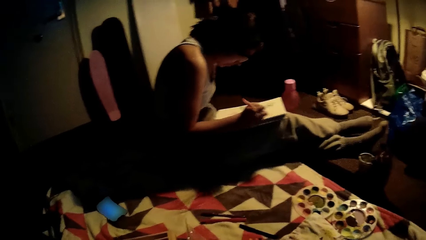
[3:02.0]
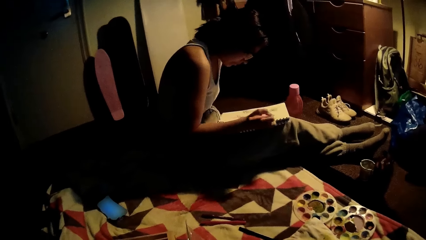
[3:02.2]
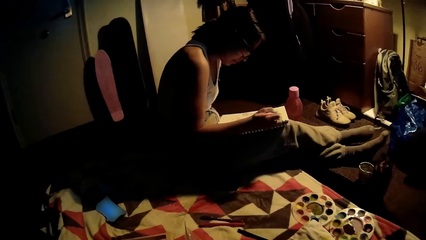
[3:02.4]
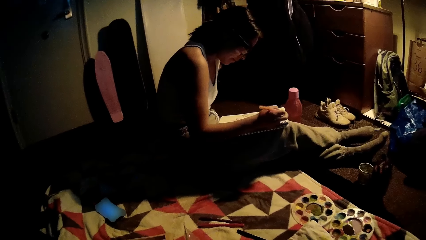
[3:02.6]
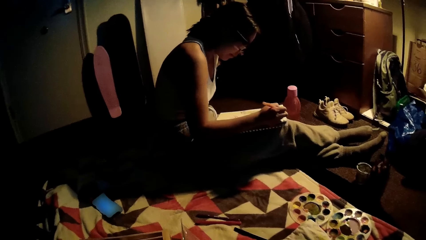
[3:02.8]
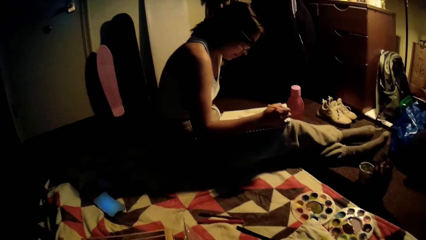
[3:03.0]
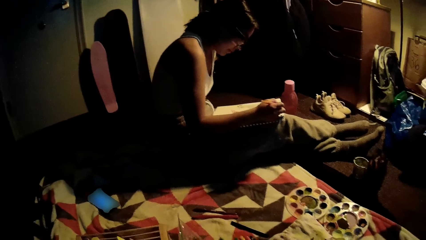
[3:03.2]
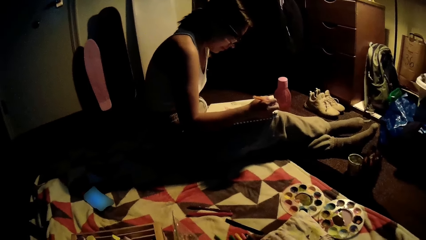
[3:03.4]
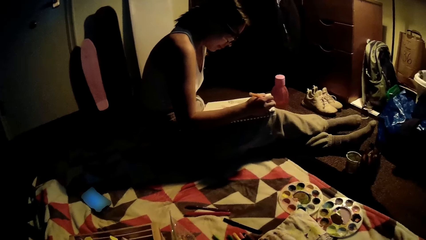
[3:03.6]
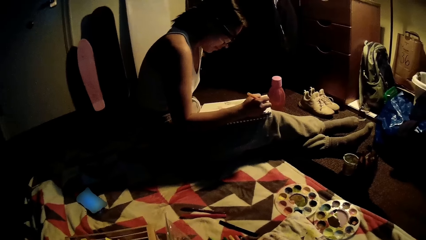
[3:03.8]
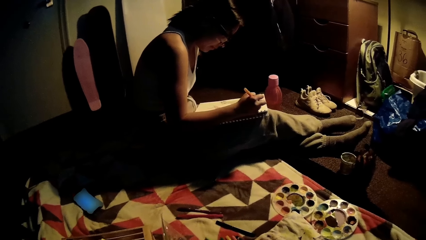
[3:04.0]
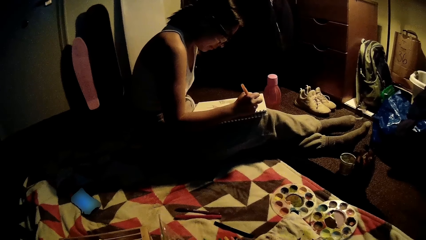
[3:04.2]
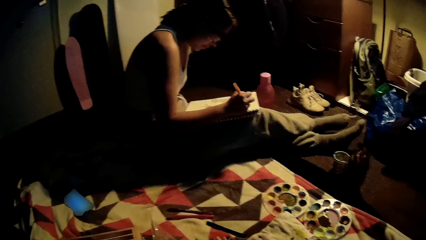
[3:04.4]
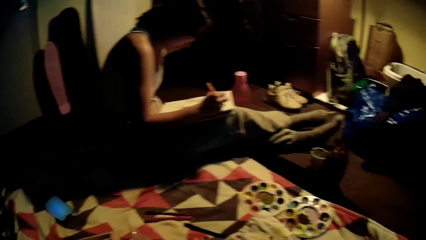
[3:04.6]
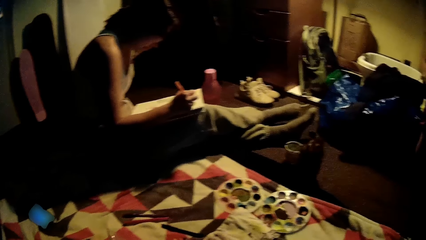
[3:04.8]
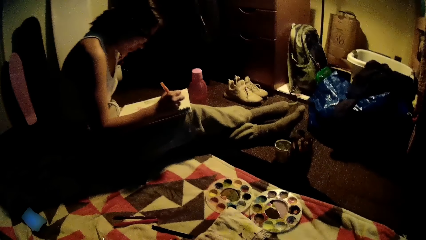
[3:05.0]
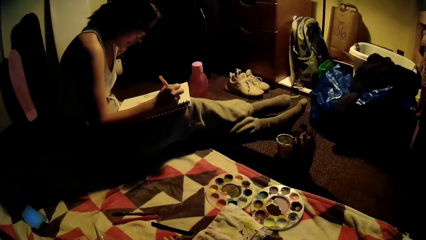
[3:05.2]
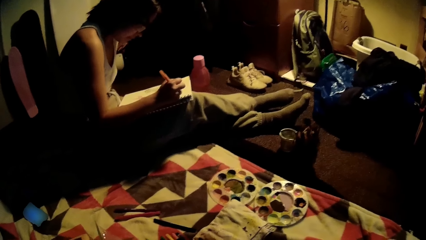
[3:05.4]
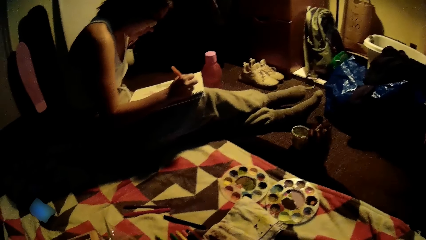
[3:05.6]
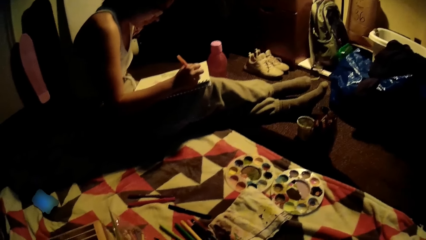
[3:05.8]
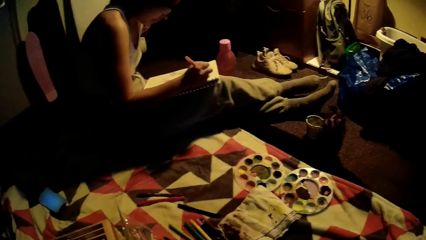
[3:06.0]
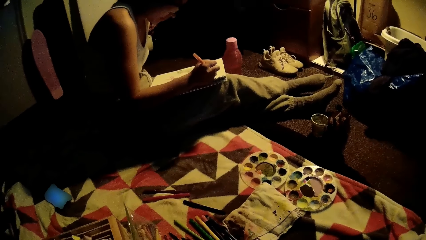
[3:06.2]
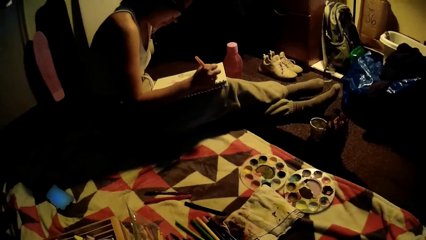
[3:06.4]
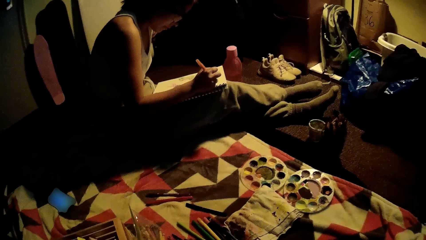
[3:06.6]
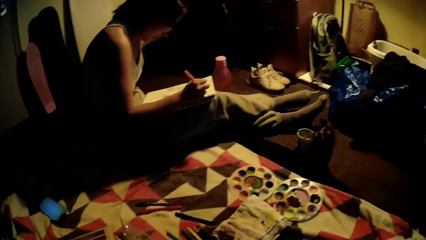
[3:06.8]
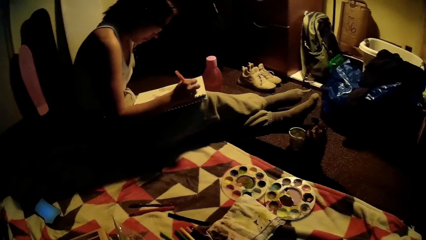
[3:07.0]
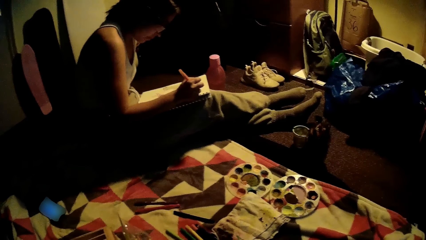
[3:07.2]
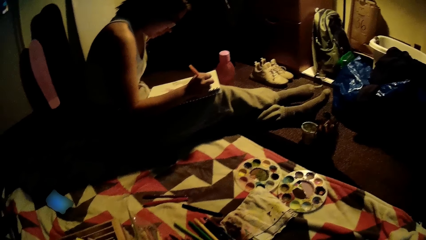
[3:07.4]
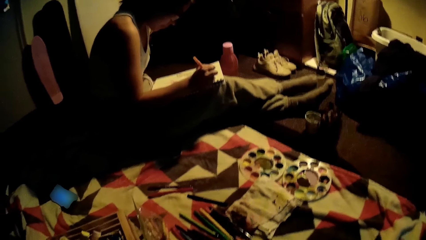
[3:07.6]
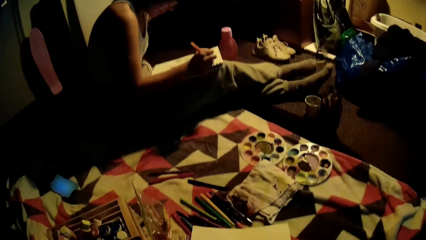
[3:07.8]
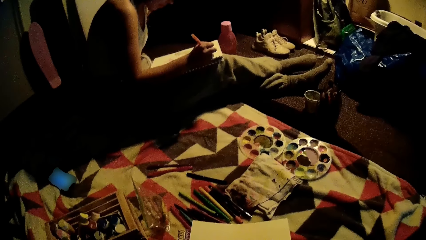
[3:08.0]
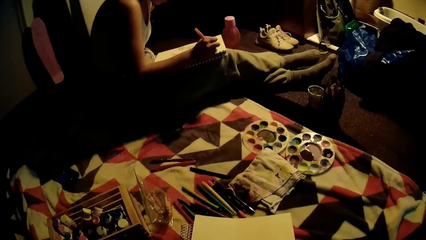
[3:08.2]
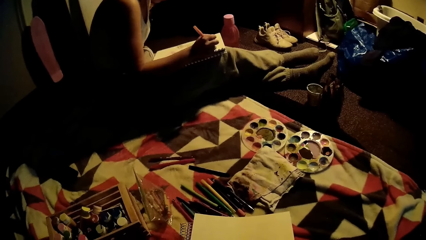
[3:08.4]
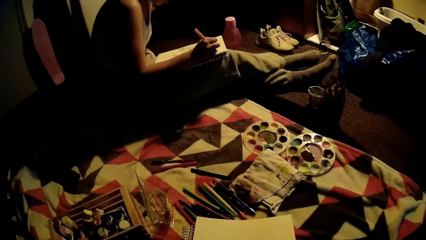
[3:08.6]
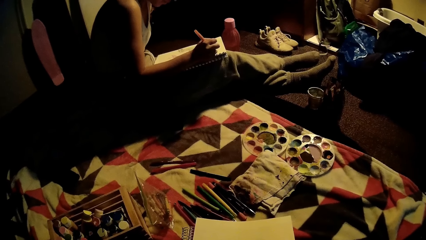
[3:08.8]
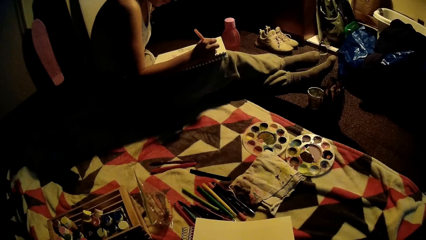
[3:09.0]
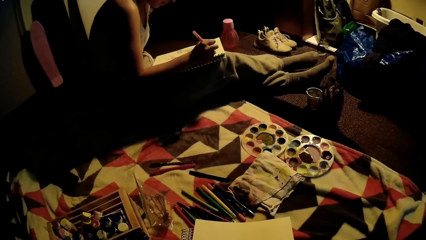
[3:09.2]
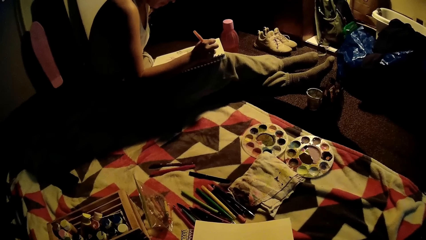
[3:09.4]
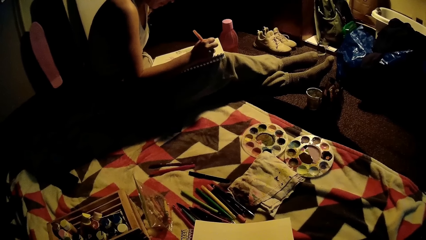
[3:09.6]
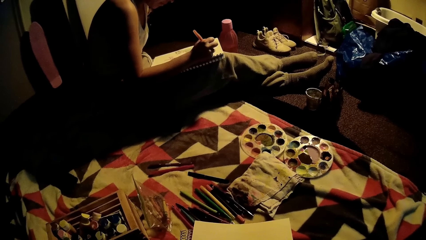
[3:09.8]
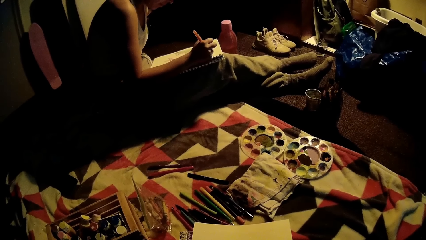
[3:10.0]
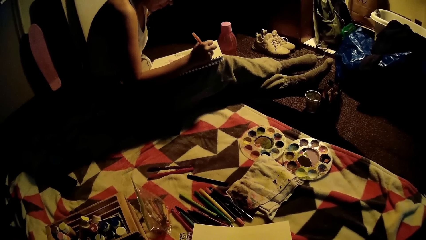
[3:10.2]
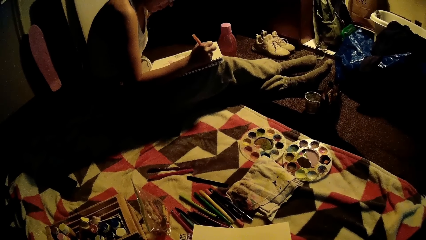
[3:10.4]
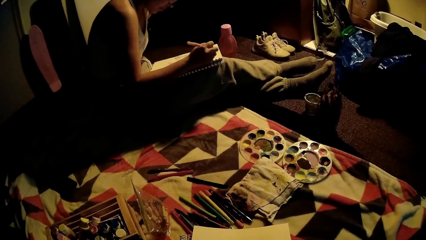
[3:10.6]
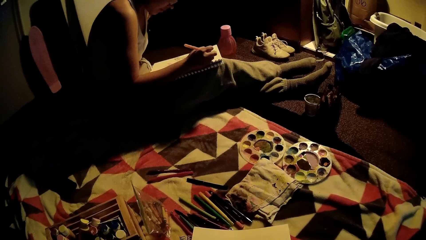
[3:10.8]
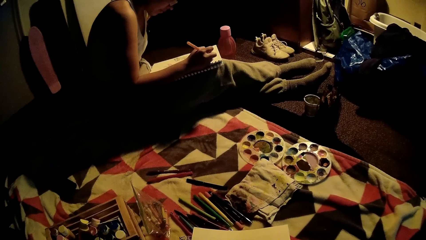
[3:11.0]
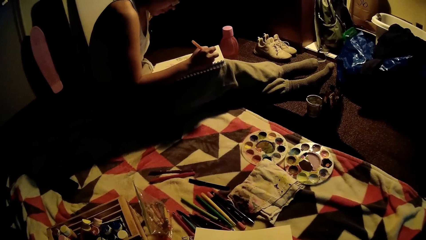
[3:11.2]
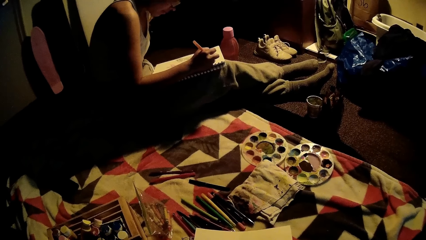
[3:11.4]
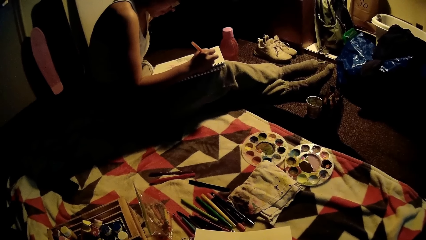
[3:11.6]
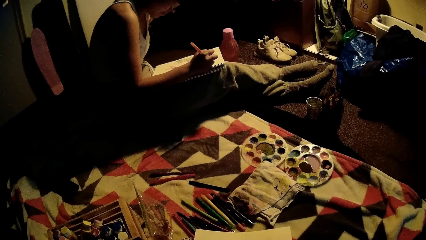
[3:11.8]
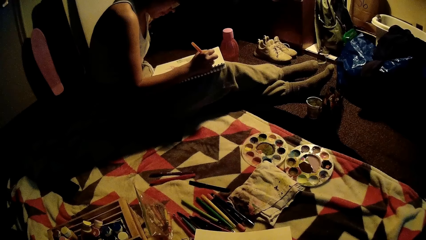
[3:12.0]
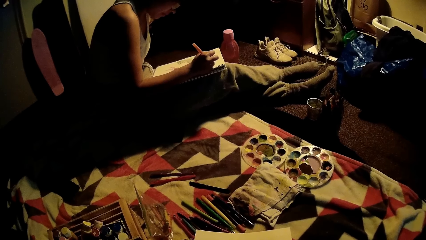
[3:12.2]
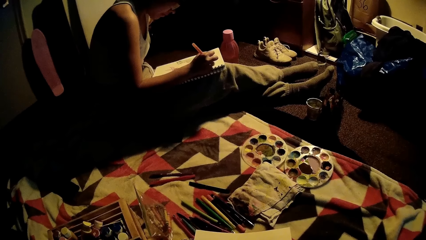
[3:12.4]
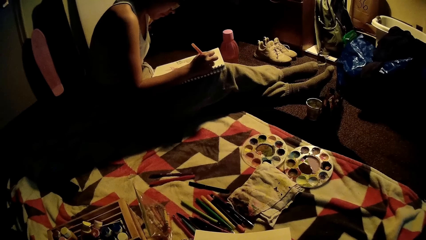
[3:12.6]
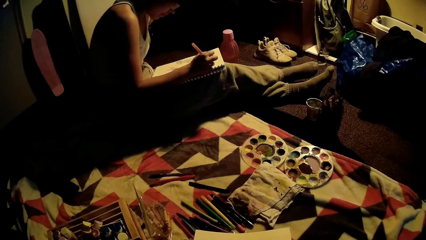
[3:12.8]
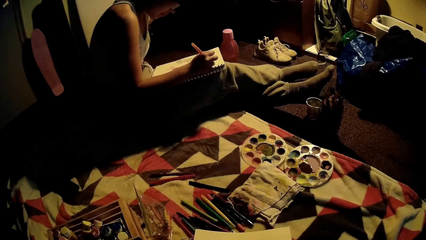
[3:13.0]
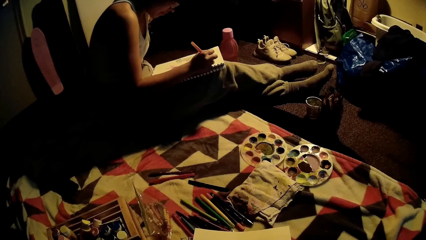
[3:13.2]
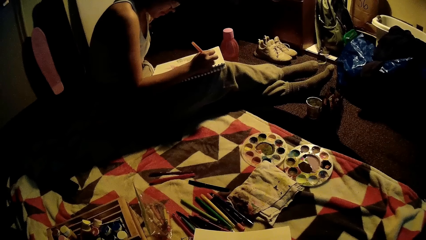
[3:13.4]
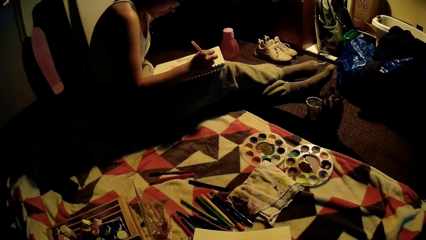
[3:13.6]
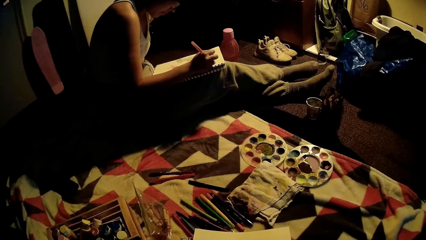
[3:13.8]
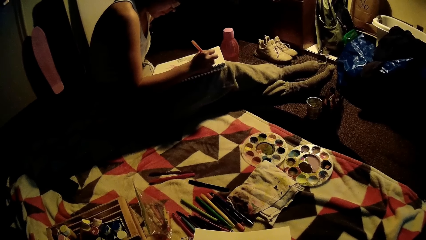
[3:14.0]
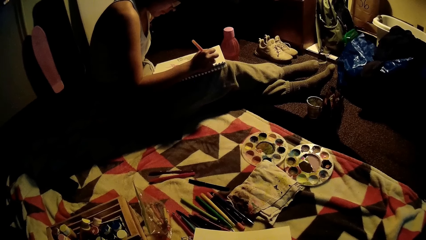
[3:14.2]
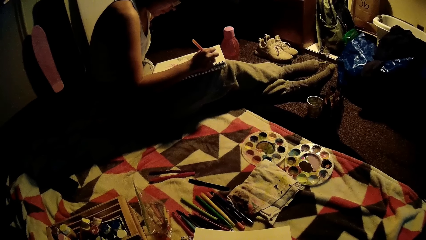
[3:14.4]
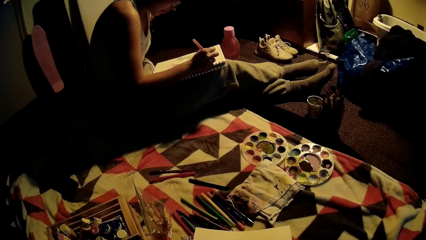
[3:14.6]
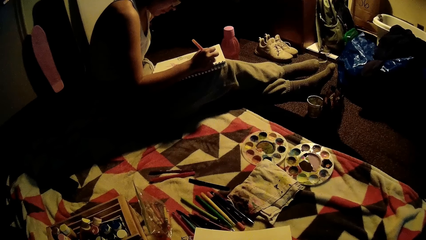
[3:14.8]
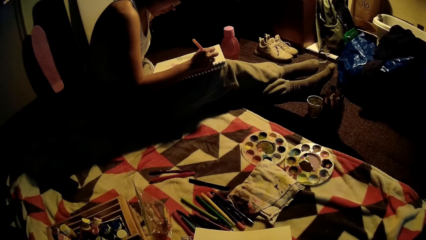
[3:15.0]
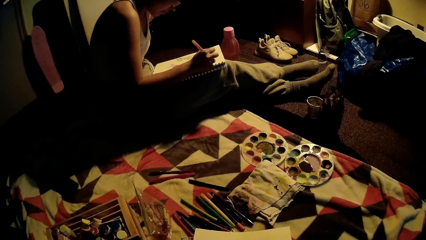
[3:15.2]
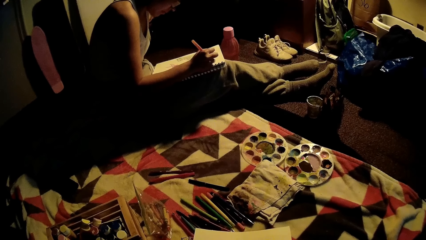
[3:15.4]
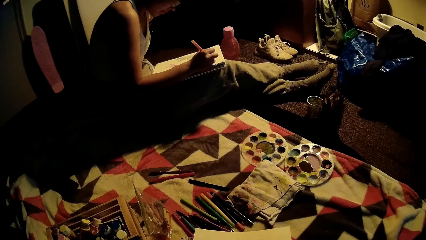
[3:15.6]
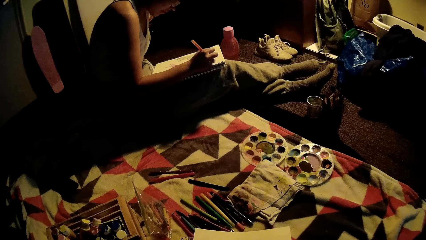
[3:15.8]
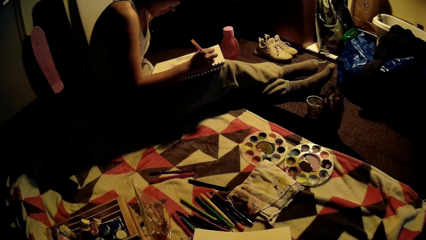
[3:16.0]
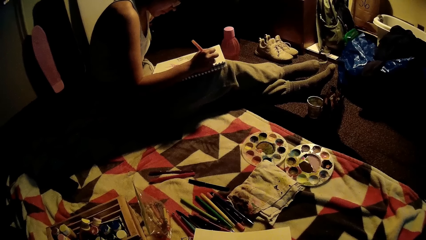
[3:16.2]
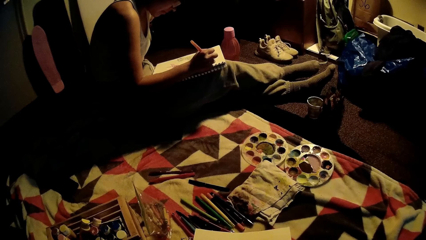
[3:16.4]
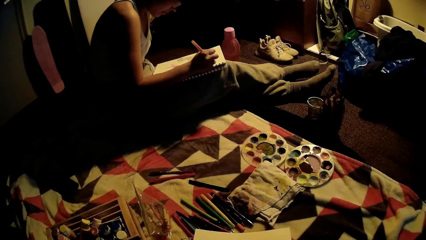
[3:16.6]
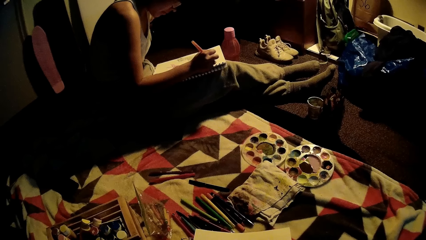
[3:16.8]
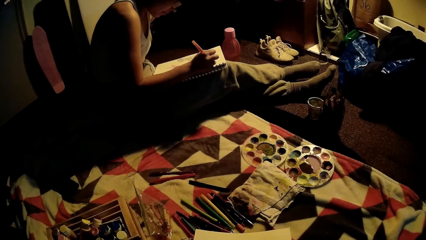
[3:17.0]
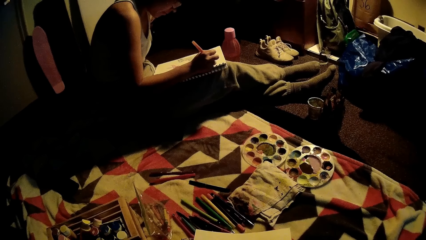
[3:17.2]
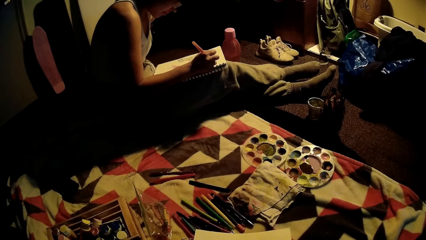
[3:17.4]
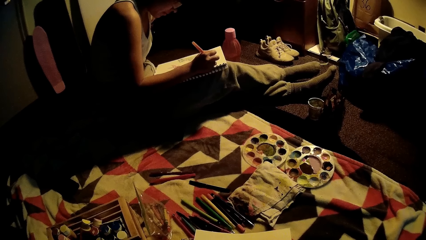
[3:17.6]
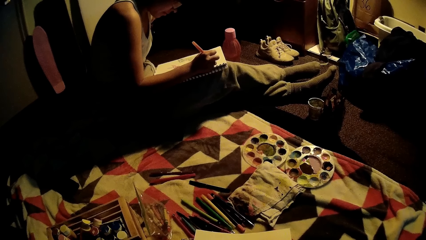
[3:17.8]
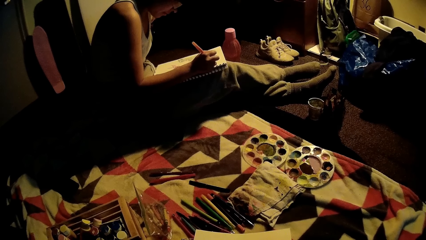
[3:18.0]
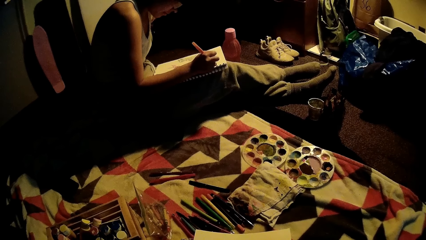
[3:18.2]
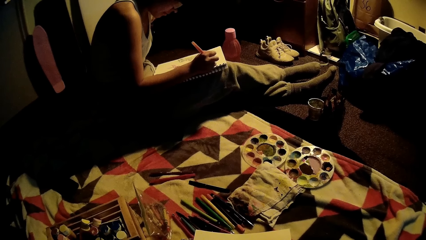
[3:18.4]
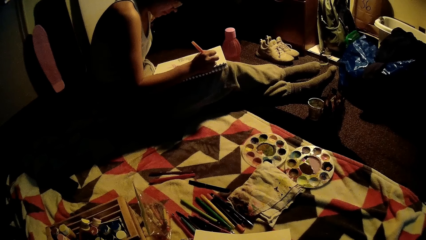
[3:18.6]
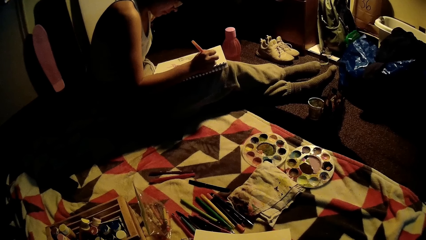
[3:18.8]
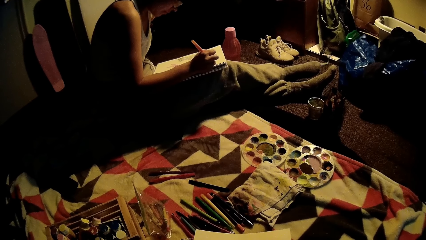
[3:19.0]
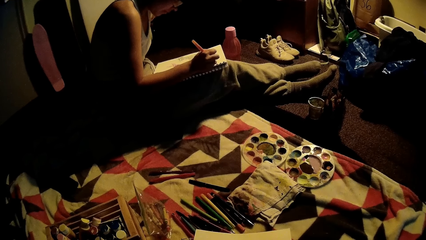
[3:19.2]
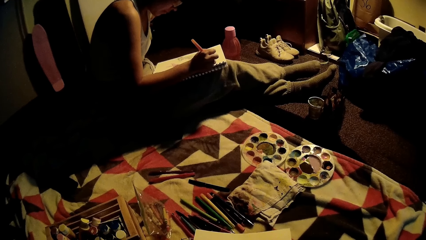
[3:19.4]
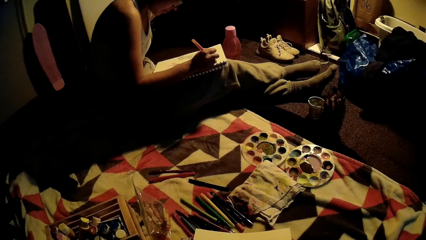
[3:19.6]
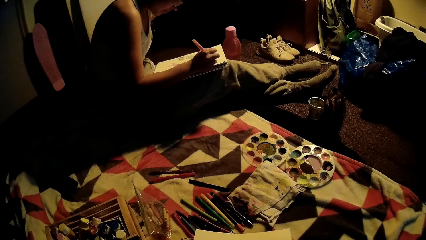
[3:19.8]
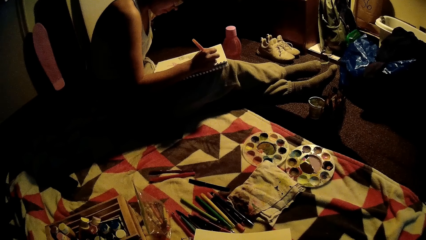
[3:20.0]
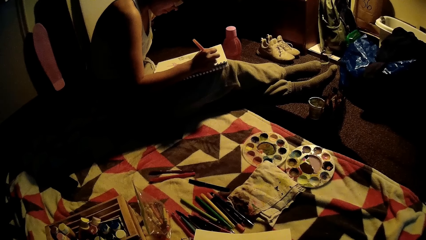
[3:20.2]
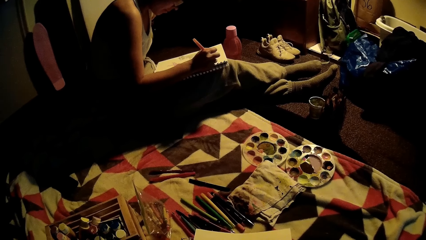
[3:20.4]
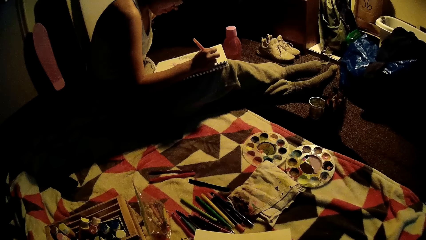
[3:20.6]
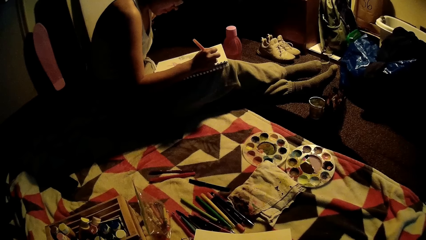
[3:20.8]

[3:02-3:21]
The camera wearer looks around. They stare at the book.
